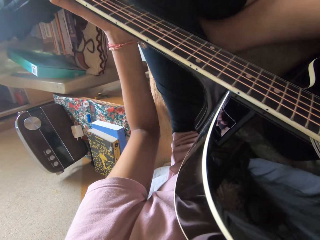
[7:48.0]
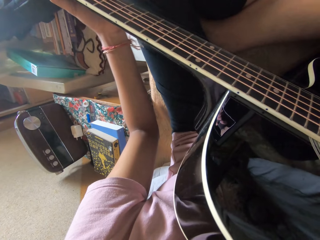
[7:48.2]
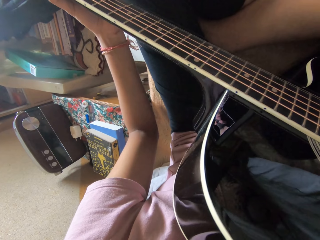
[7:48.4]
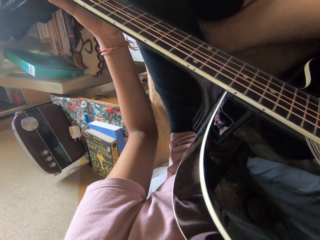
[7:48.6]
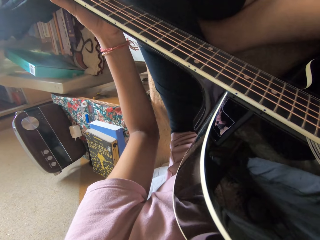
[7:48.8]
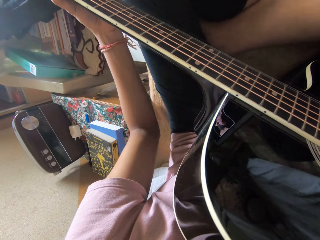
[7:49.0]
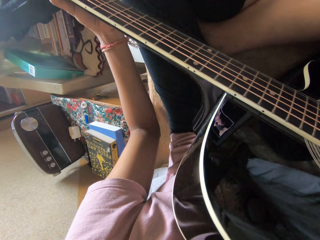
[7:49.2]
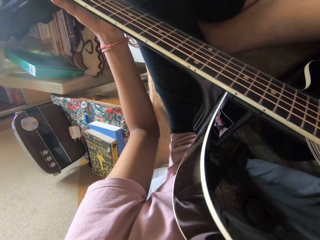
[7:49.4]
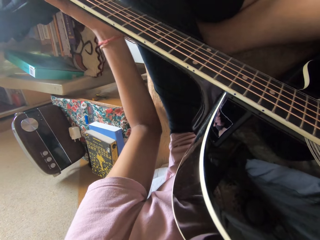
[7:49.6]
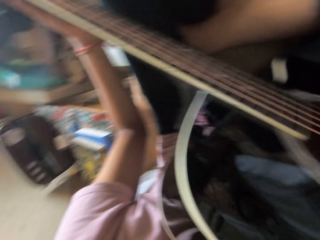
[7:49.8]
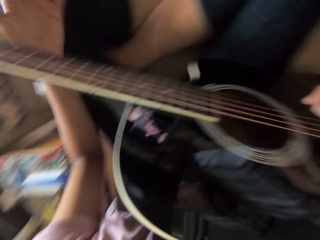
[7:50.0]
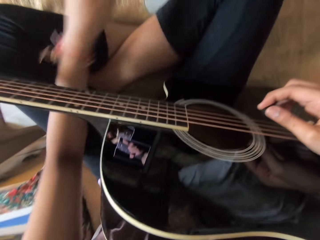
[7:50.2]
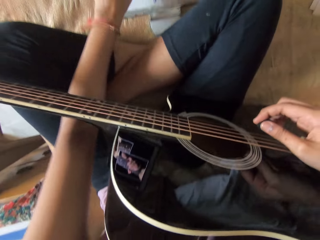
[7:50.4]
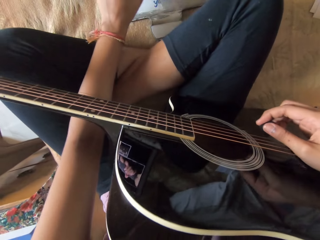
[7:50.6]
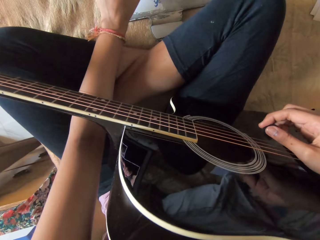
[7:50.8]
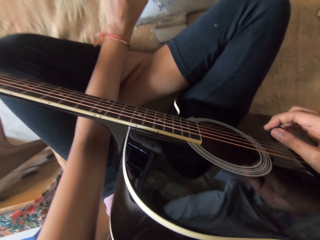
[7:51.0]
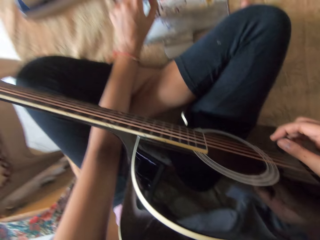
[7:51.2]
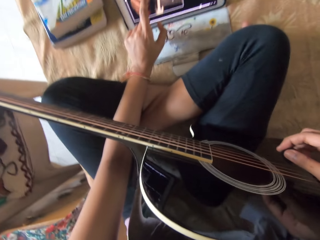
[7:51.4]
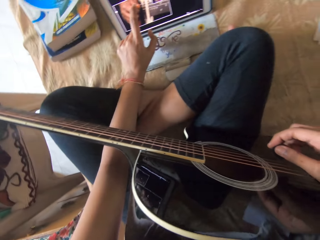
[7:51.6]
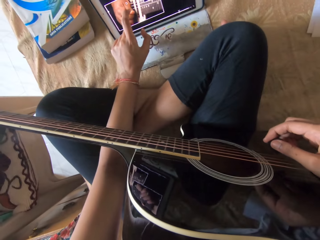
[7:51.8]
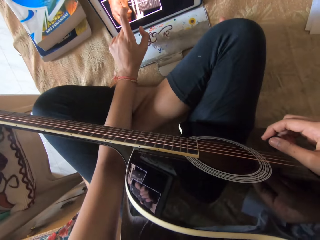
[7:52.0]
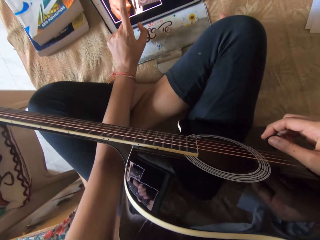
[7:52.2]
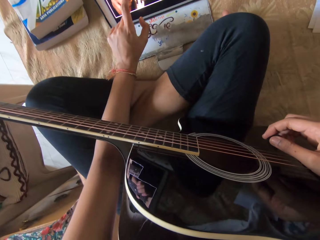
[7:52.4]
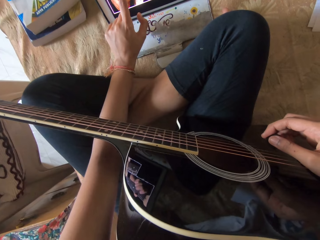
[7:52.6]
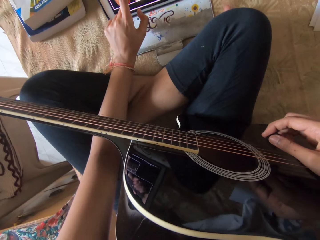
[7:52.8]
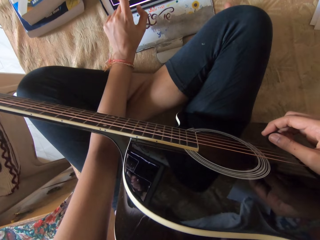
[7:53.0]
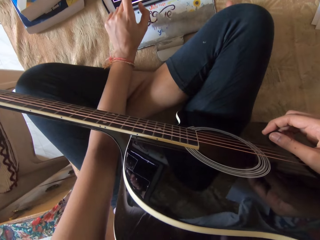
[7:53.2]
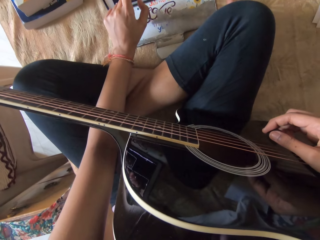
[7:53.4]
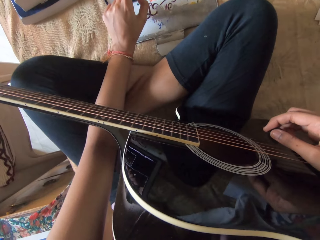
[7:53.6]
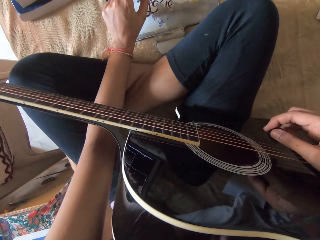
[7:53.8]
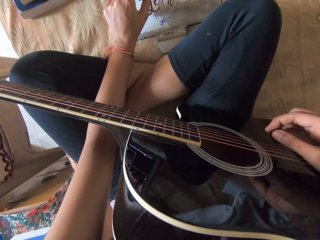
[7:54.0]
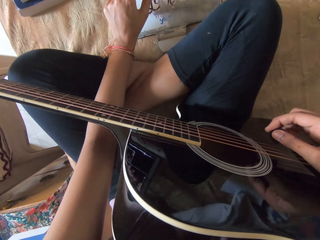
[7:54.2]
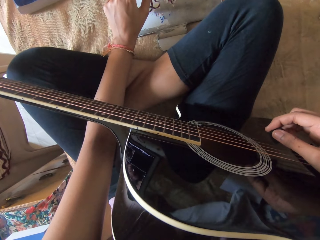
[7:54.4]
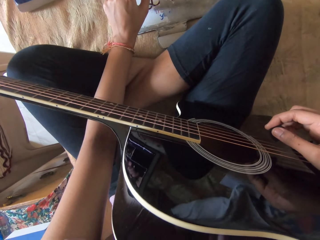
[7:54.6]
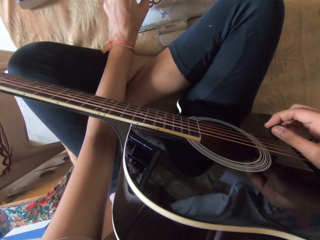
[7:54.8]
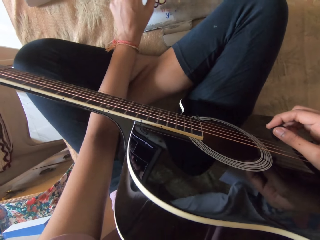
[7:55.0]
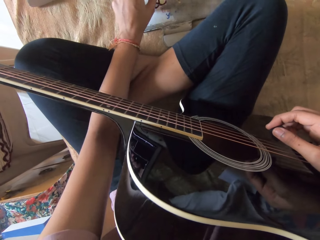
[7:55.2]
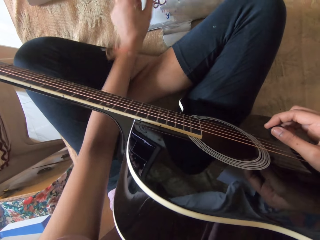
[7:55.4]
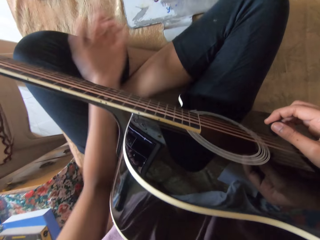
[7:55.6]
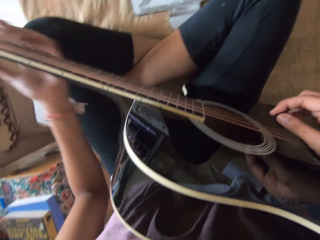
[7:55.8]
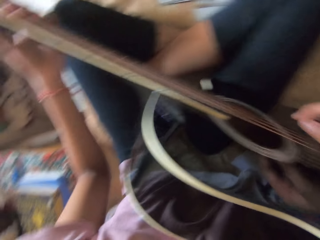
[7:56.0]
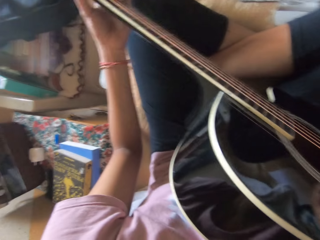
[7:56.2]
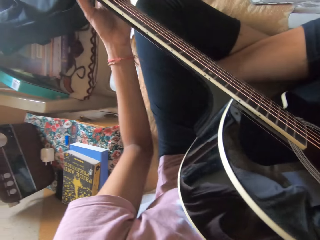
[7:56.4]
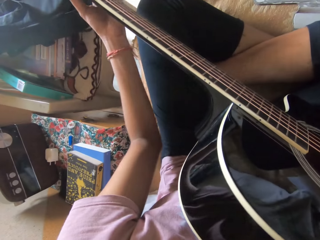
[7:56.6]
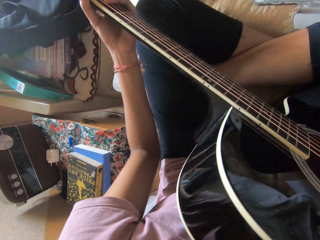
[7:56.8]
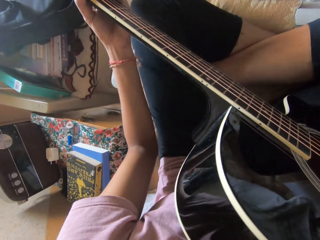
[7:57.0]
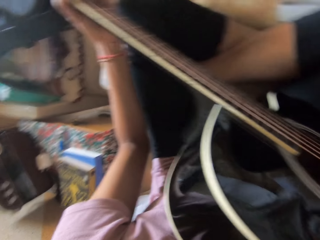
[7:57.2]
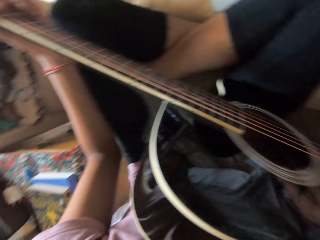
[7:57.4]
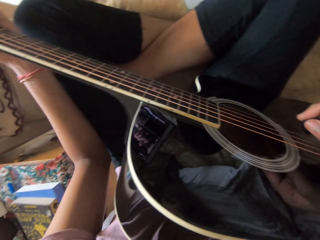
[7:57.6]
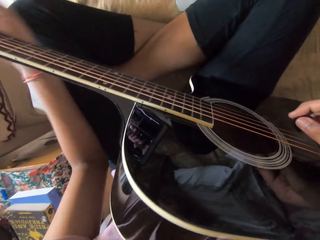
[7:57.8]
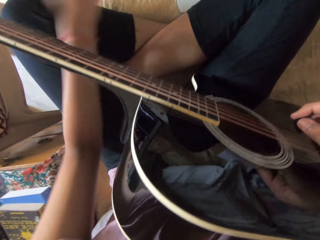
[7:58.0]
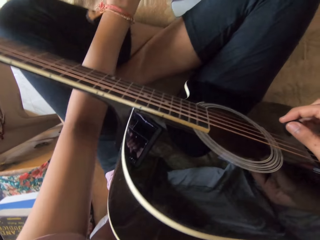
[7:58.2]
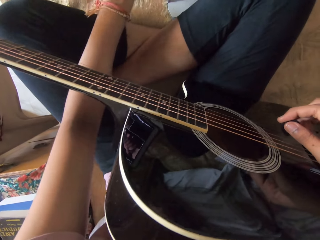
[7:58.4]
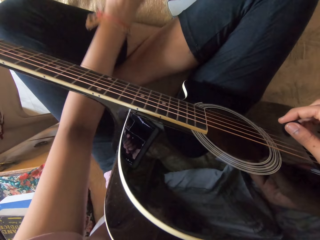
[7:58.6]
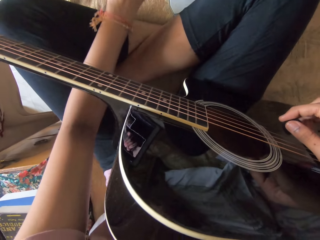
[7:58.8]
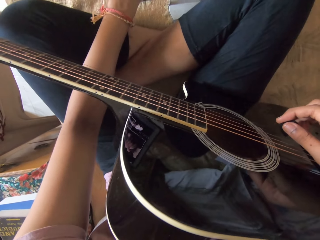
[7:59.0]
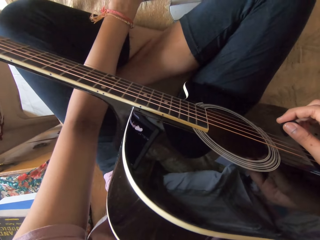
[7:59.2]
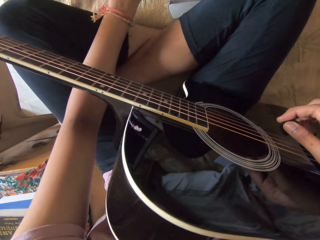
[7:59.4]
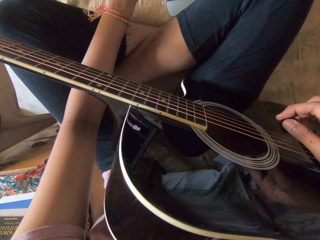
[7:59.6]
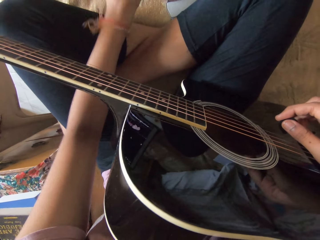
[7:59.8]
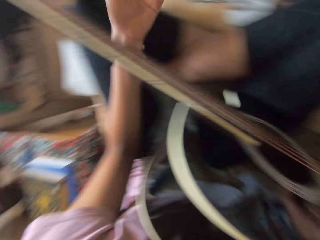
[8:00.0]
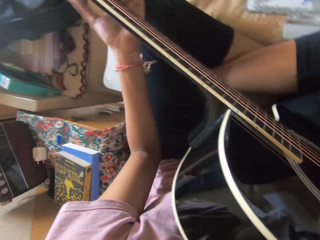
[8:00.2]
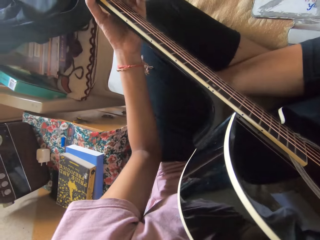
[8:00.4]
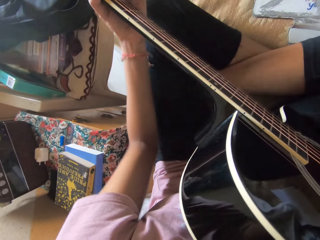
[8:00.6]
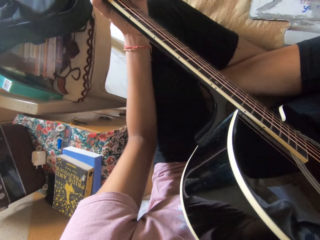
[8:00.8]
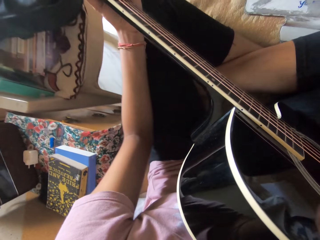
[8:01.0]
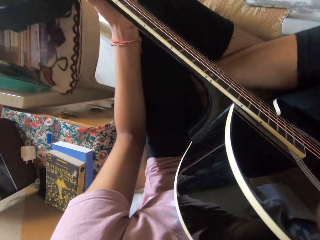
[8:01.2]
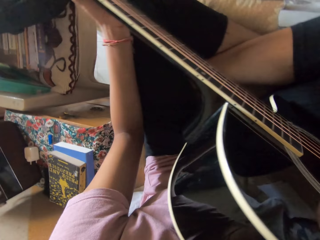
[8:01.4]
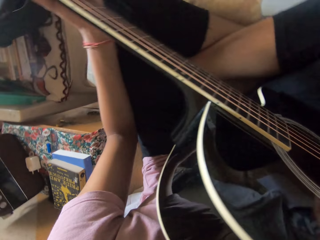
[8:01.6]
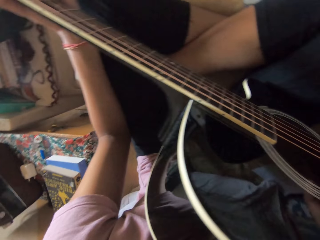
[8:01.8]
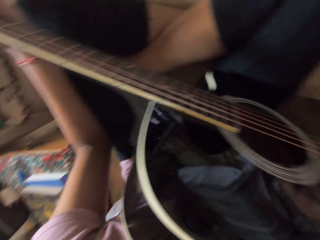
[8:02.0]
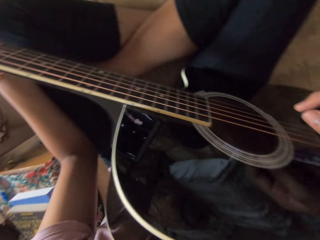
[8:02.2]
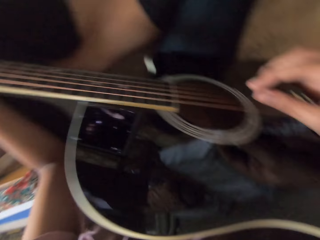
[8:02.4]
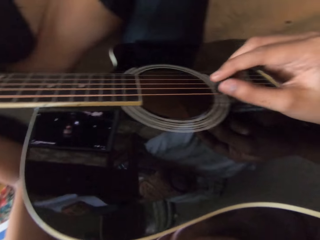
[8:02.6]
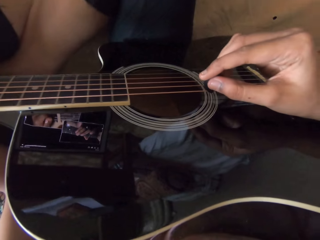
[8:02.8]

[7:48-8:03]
The camera wearer taps on the tablet. They adjust the guitar. They hold the guitar. They tap on the tablet. They adjust the guitar.

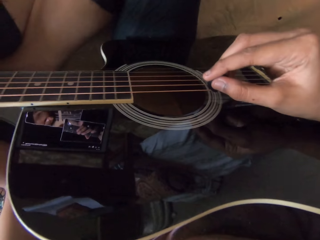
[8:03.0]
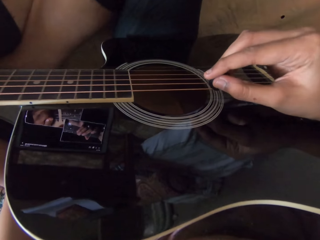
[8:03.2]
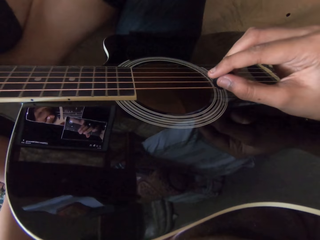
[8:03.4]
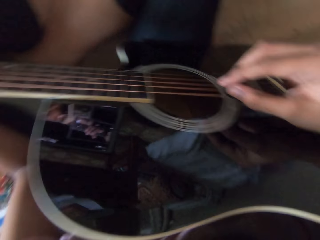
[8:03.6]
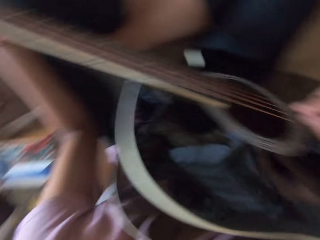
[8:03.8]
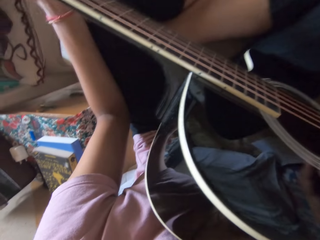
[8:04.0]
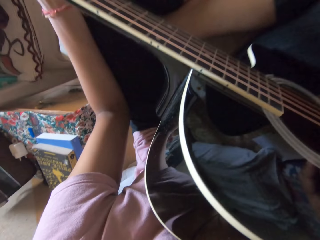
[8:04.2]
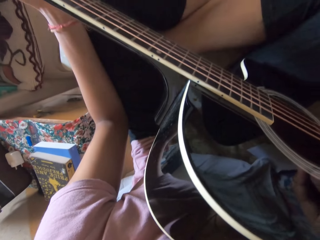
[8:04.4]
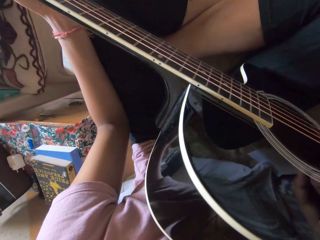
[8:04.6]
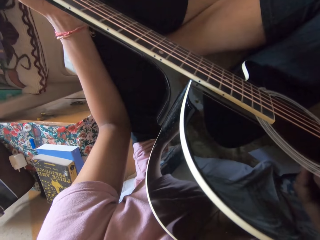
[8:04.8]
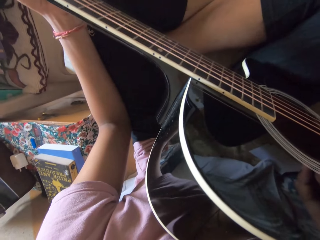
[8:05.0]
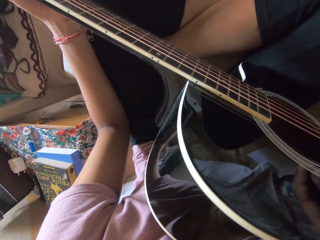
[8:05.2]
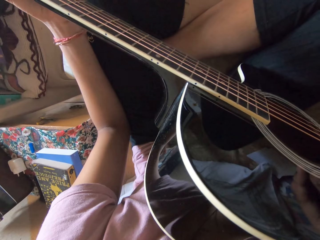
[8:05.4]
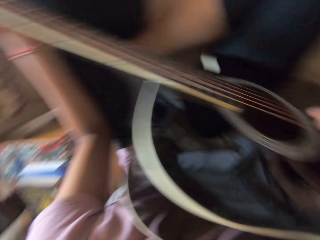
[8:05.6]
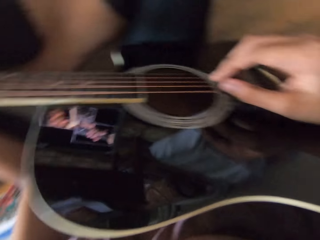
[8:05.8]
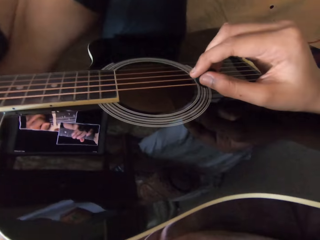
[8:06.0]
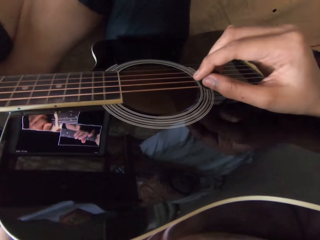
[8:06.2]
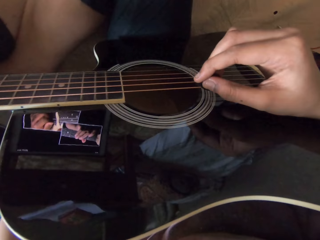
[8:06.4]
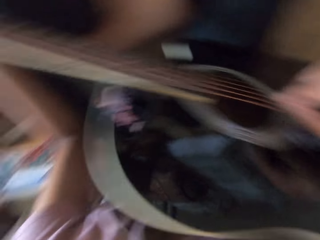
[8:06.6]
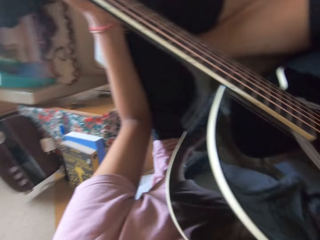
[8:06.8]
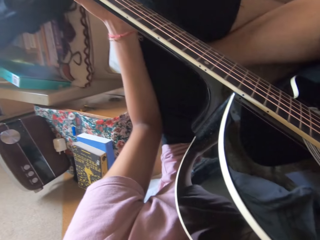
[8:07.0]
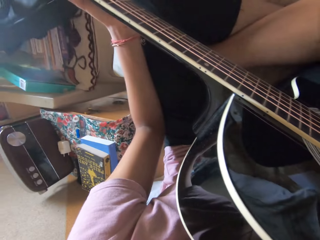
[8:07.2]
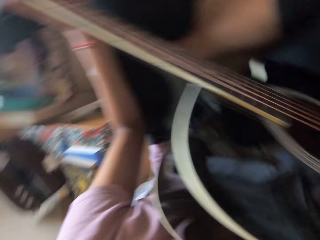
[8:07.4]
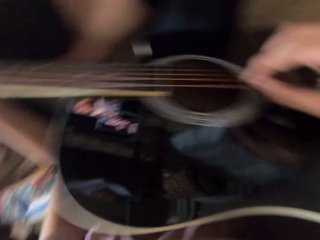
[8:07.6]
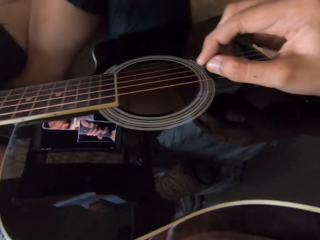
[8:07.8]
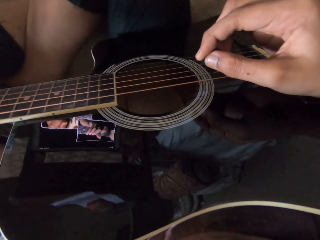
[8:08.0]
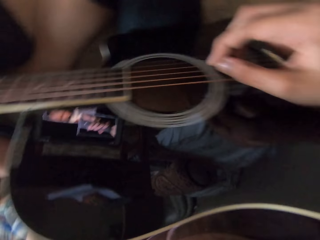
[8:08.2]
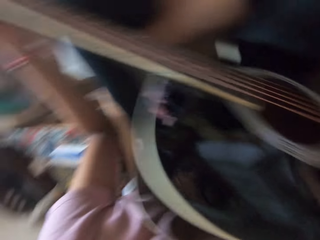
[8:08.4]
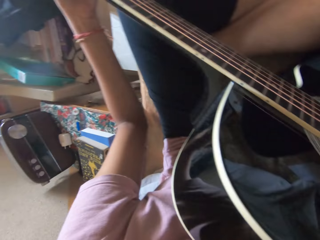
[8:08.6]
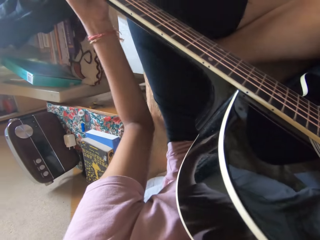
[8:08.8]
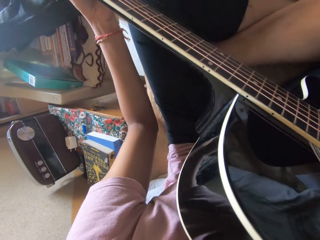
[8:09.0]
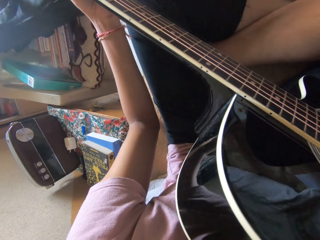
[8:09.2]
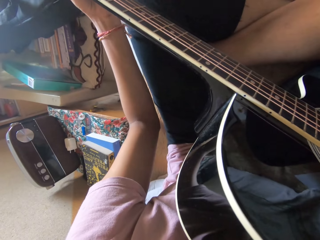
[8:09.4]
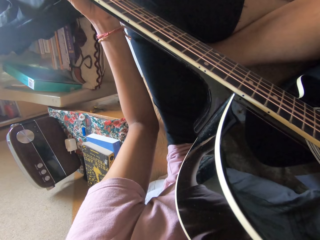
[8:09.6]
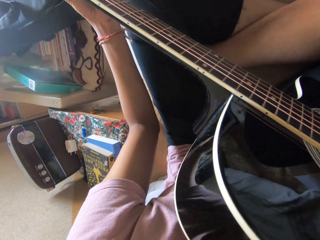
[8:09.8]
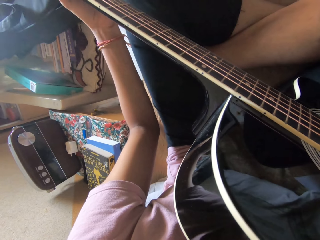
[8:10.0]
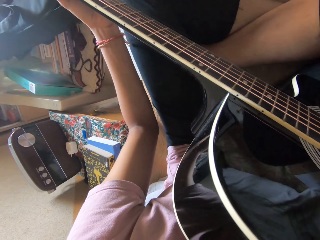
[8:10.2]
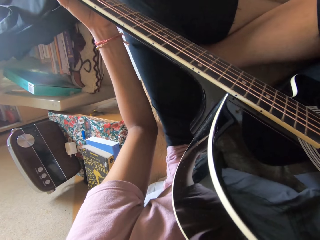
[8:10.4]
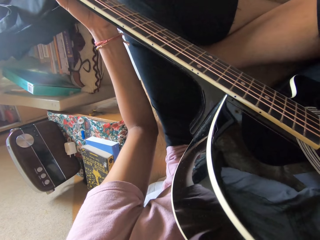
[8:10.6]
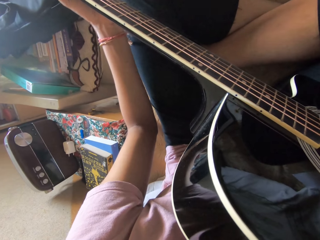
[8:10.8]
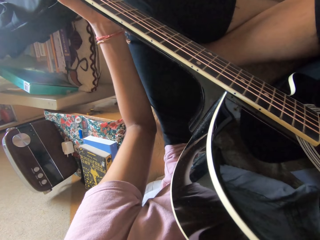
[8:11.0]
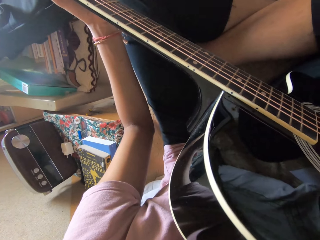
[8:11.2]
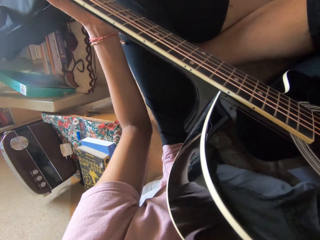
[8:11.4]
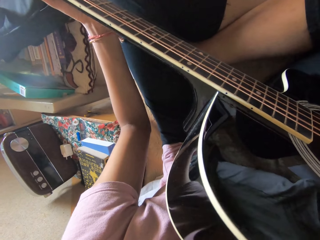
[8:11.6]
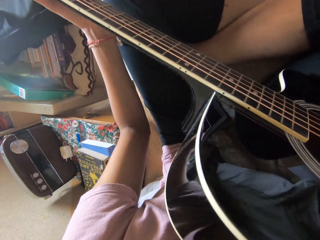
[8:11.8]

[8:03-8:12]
The camera wearer plays the guitar.
